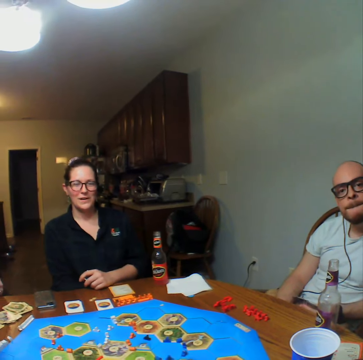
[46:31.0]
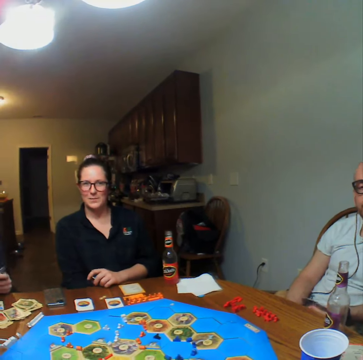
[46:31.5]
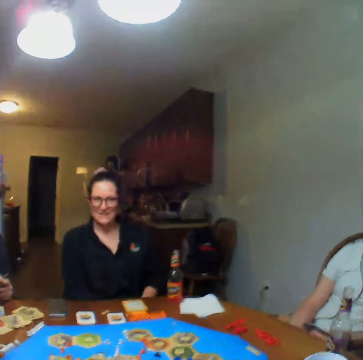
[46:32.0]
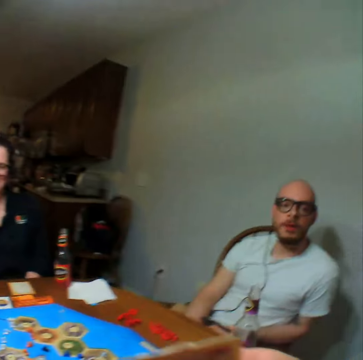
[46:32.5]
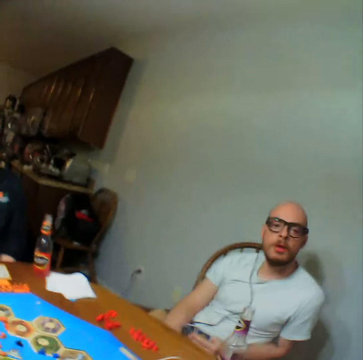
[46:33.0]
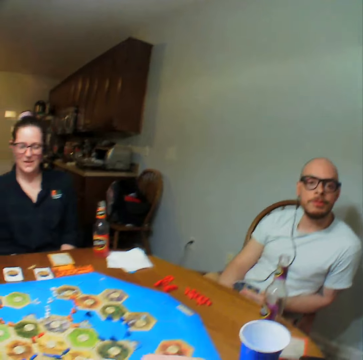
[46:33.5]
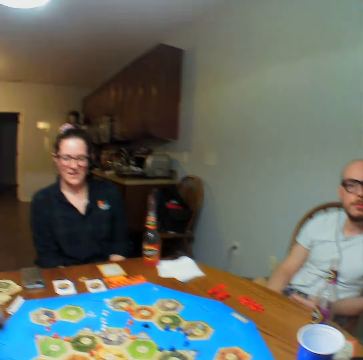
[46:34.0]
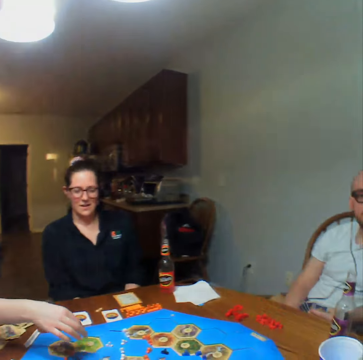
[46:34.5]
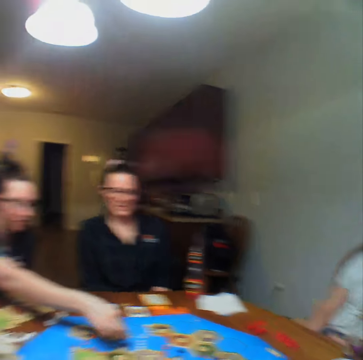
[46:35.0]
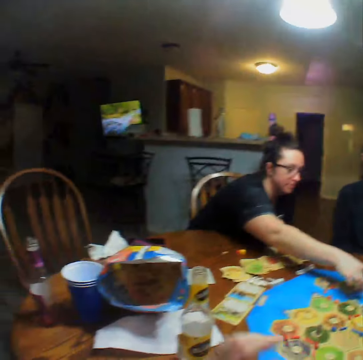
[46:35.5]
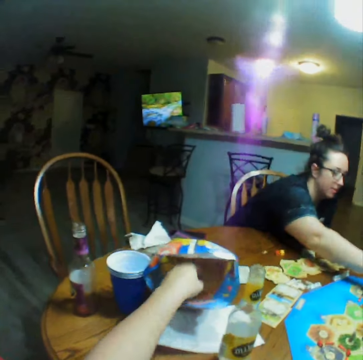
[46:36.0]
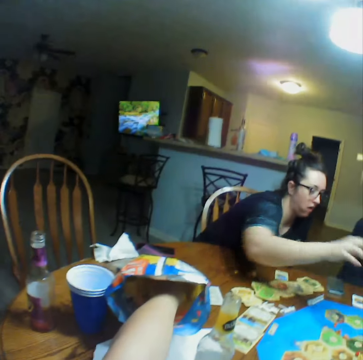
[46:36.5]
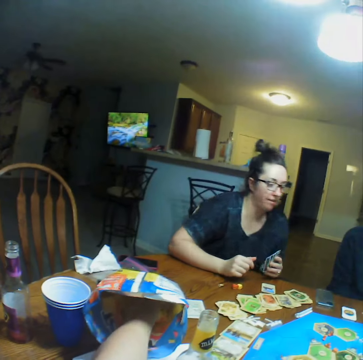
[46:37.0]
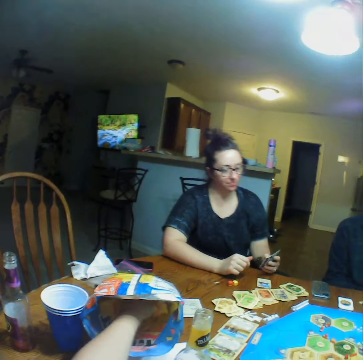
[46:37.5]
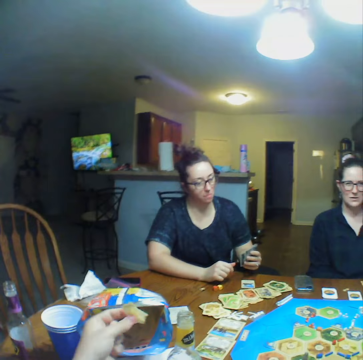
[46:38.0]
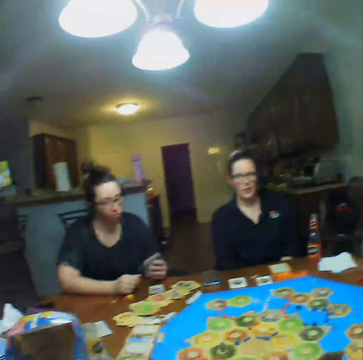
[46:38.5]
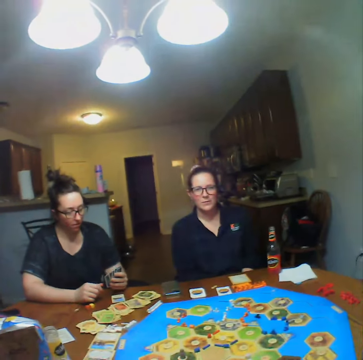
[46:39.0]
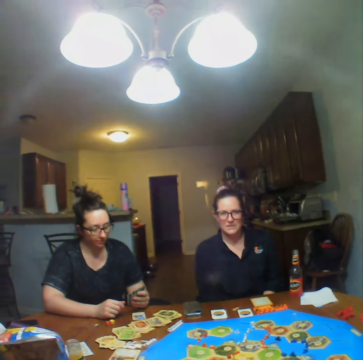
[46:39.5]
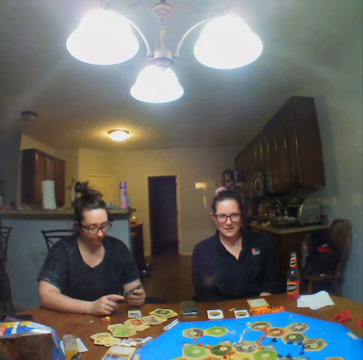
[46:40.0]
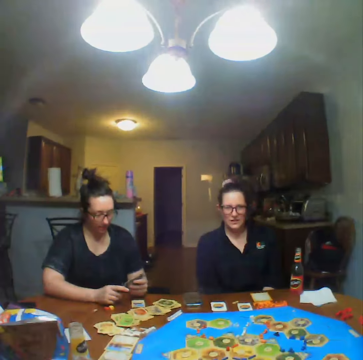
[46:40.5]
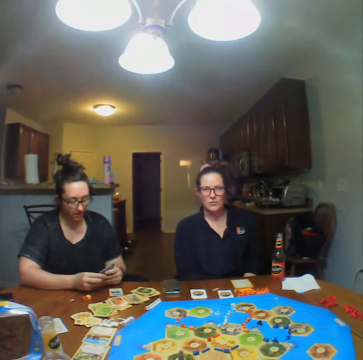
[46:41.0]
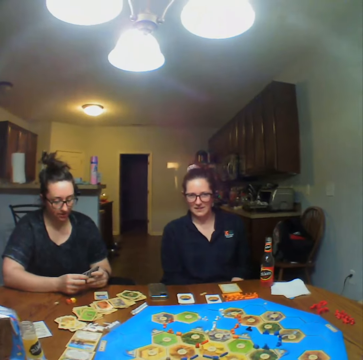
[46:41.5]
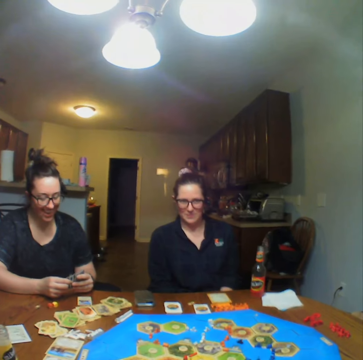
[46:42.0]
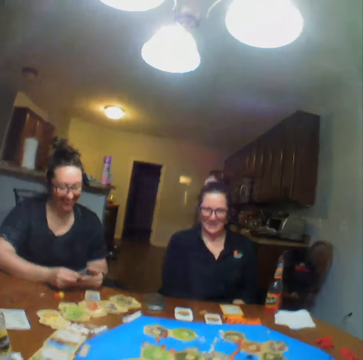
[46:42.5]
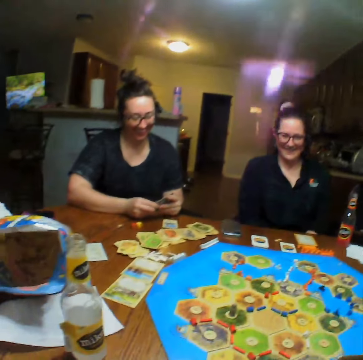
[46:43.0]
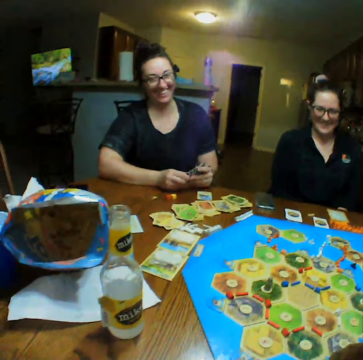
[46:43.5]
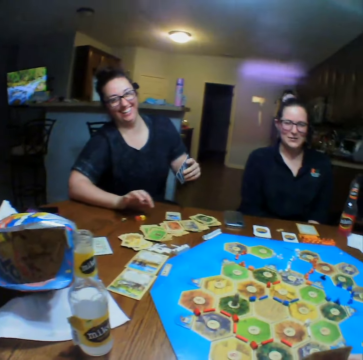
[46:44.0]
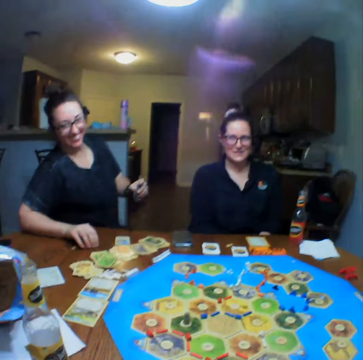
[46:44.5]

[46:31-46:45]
The camera wearer picks up cards. They take crisps from the packet.

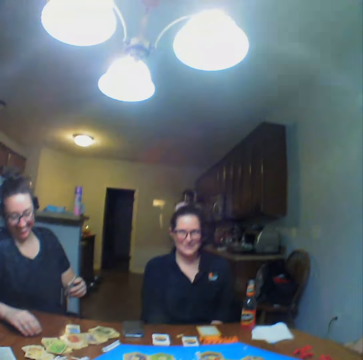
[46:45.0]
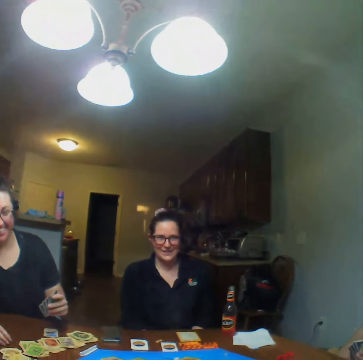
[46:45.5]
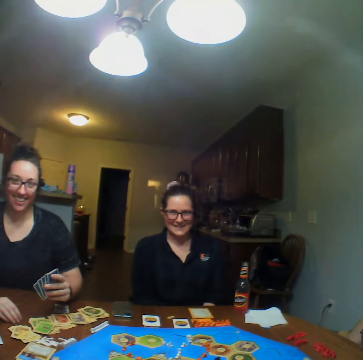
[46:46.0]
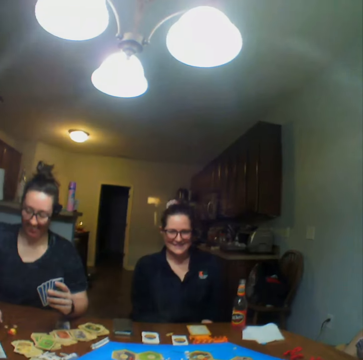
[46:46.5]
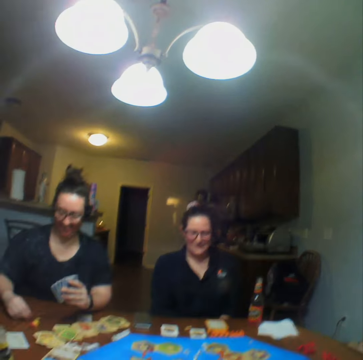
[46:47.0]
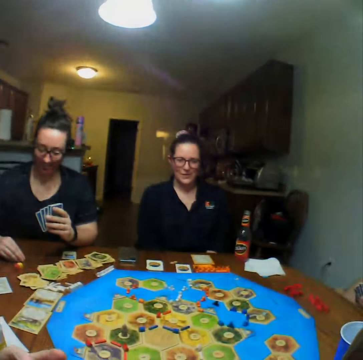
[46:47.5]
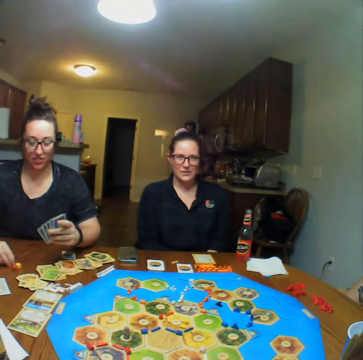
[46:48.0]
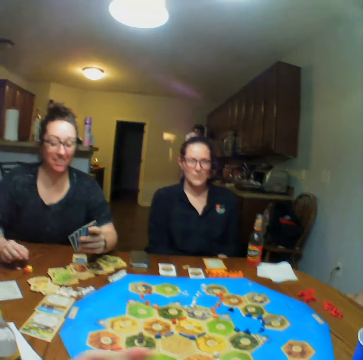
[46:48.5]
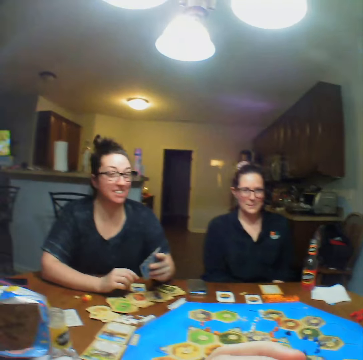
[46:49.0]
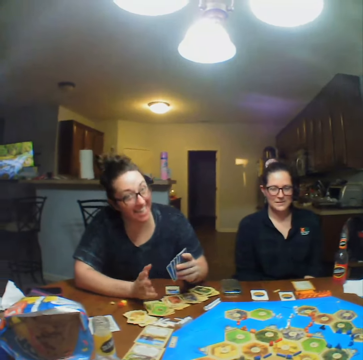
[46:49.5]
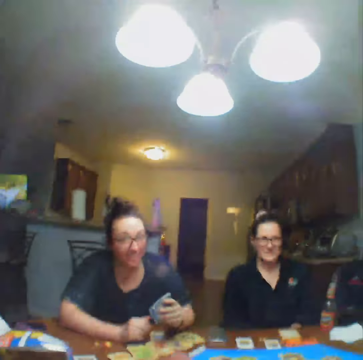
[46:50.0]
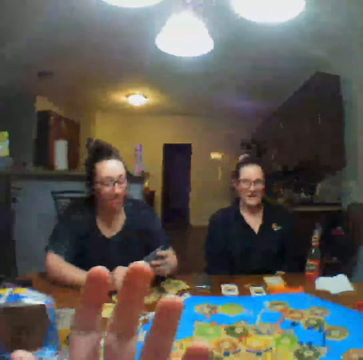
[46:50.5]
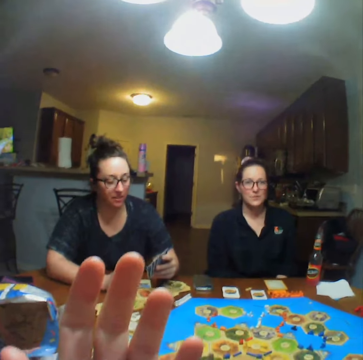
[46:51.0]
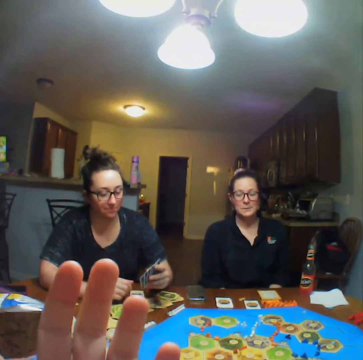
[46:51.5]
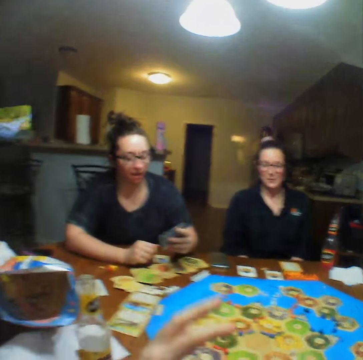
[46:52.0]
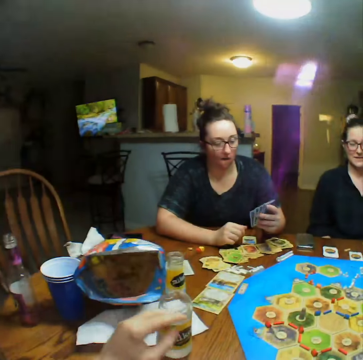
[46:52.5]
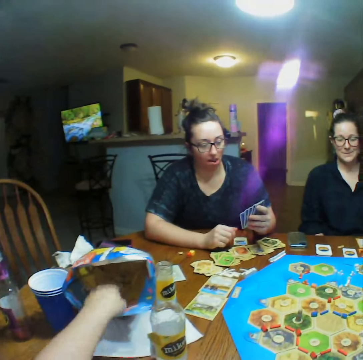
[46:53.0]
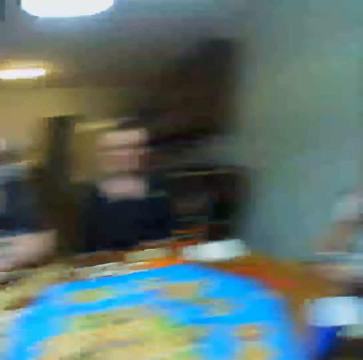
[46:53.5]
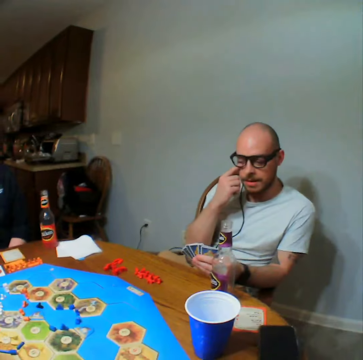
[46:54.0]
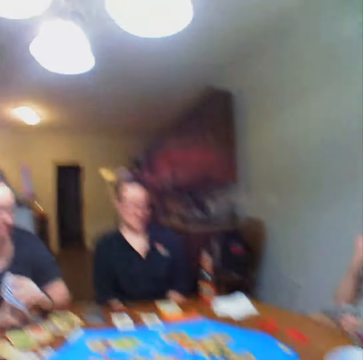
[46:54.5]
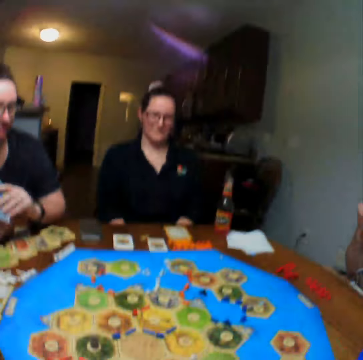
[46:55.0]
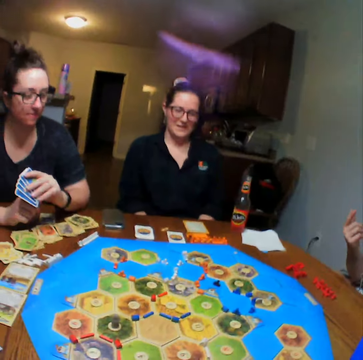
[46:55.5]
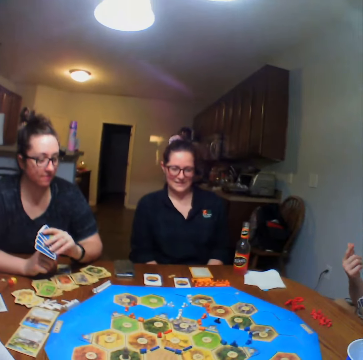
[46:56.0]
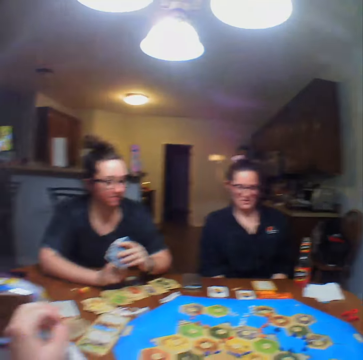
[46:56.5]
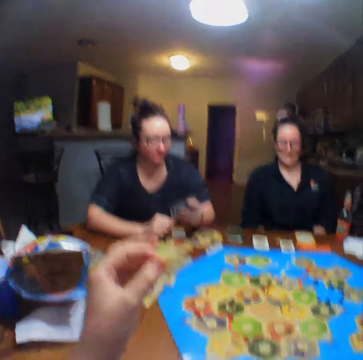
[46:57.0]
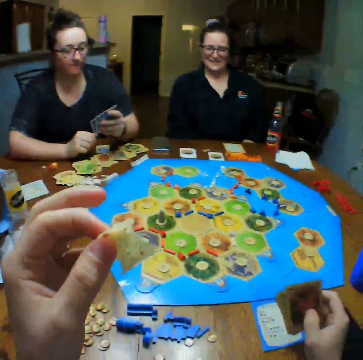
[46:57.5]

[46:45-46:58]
The camera wearer takes crisps from the packet.

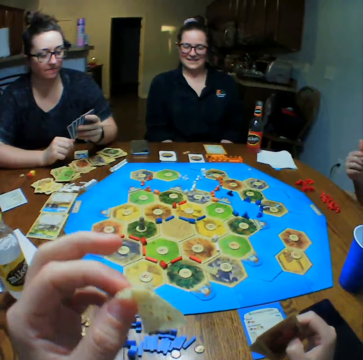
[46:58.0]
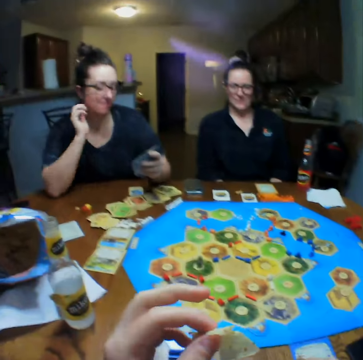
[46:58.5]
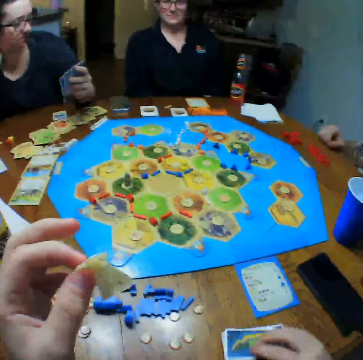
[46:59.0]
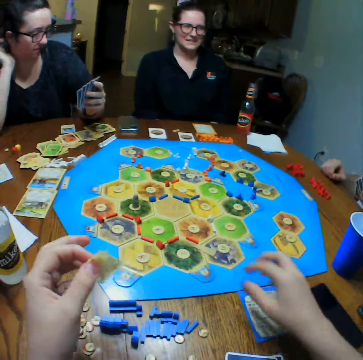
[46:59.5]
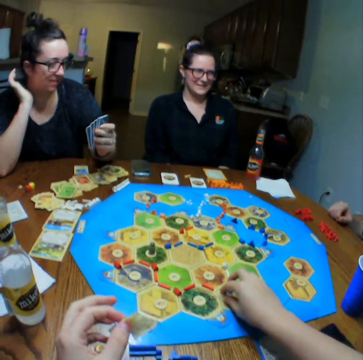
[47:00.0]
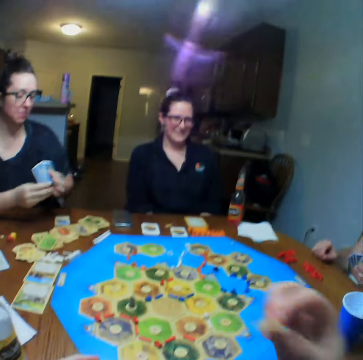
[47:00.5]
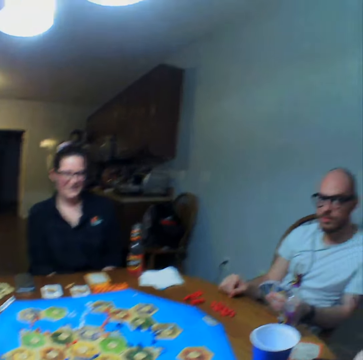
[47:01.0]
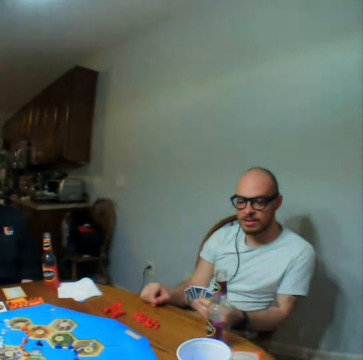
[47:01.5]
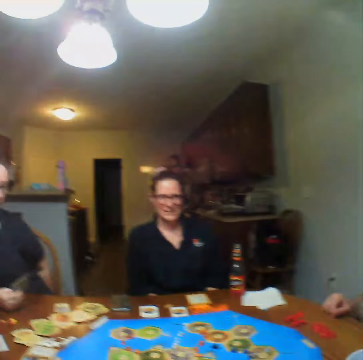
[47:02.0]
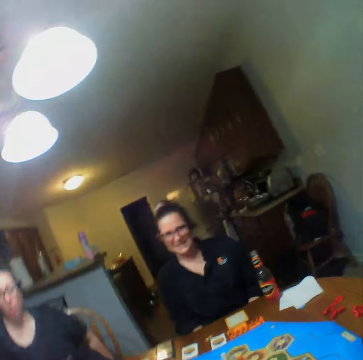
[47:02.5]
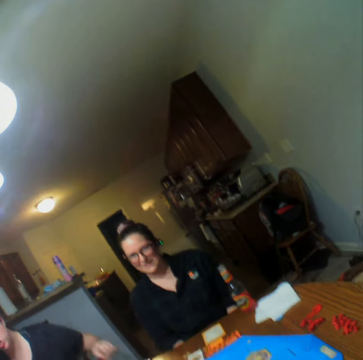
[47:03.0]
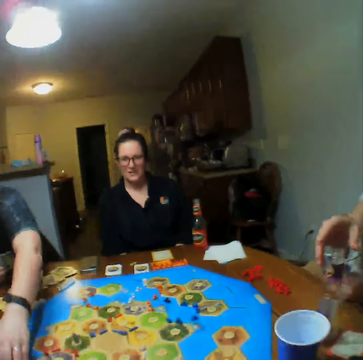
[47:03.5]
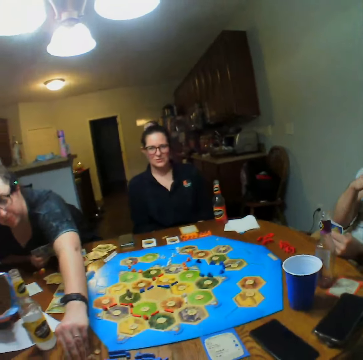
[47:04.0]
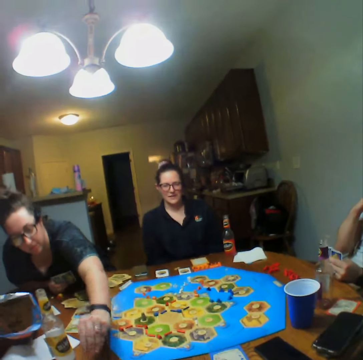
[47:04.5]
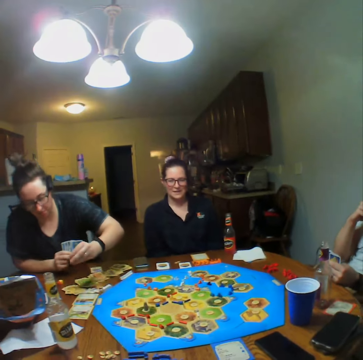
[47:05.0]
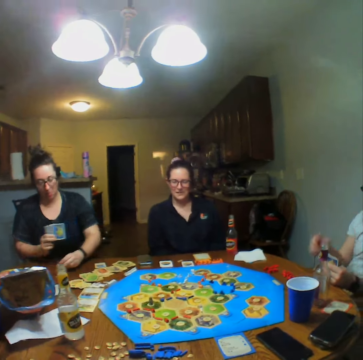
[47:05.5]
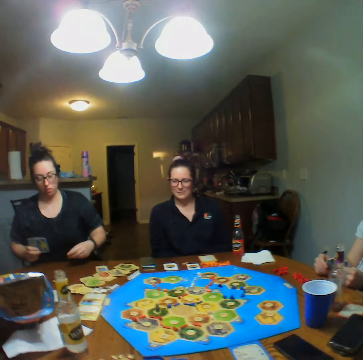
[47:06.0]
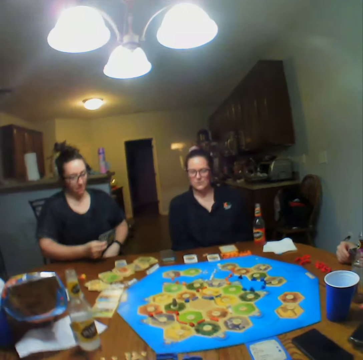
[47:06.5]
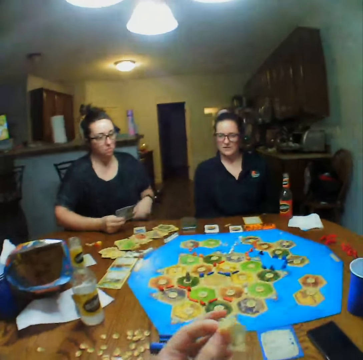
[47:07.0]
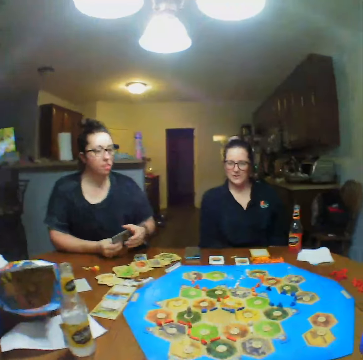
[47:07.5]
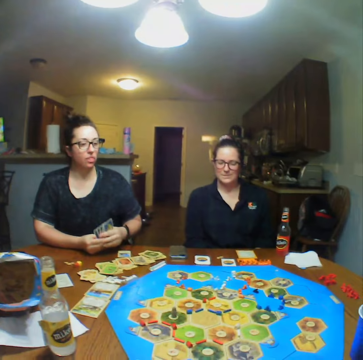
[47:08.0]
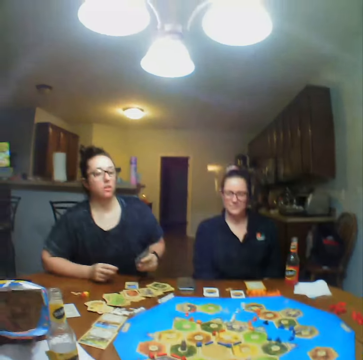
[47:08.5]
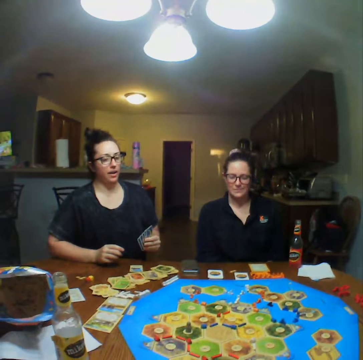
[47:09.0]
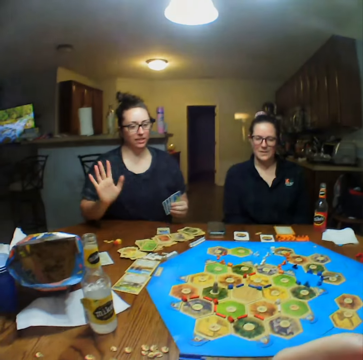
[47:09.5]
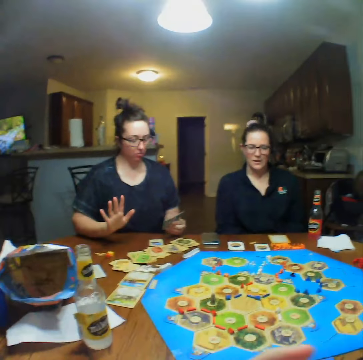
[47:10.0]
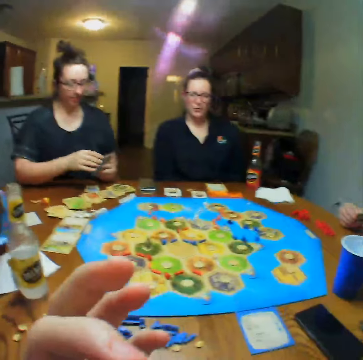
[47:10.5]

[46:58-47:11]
The camera wearer plays the cards game. The woman plays the cards game and picks pebbles from the table.
